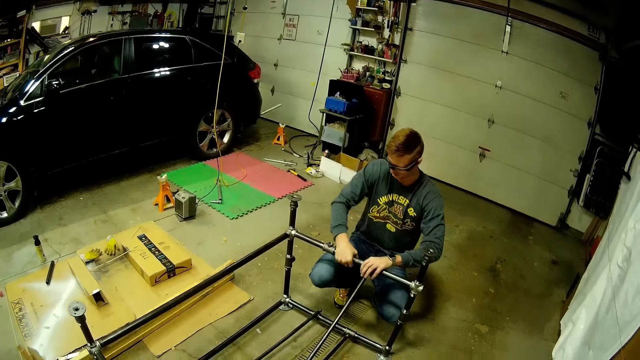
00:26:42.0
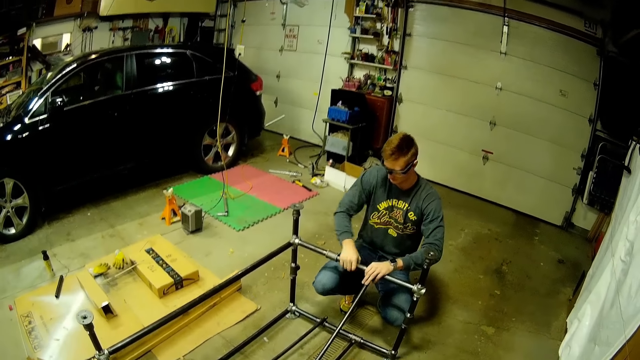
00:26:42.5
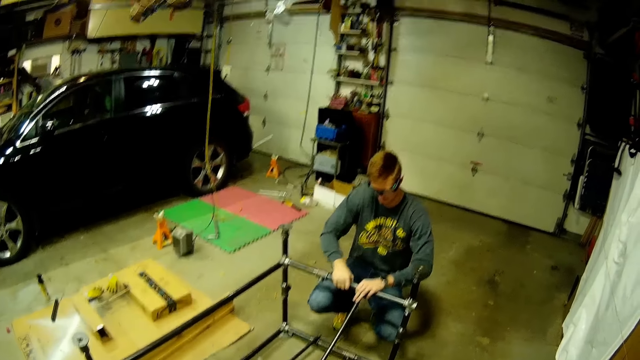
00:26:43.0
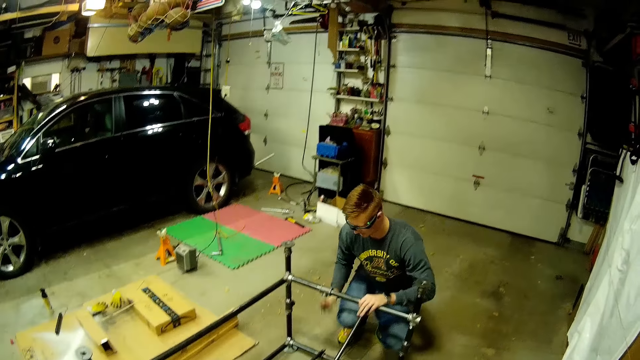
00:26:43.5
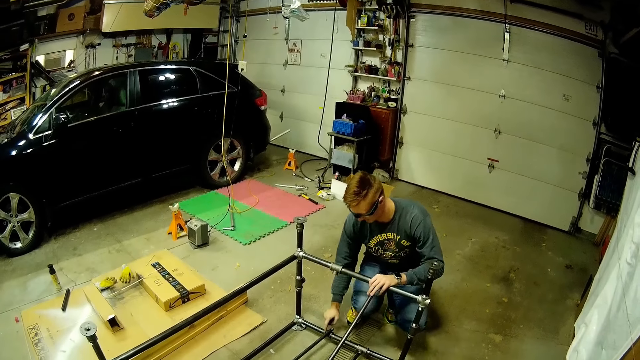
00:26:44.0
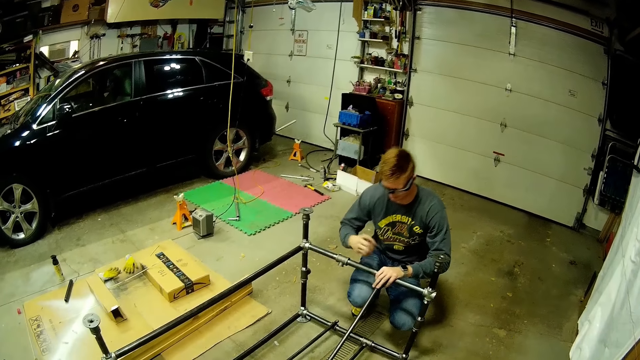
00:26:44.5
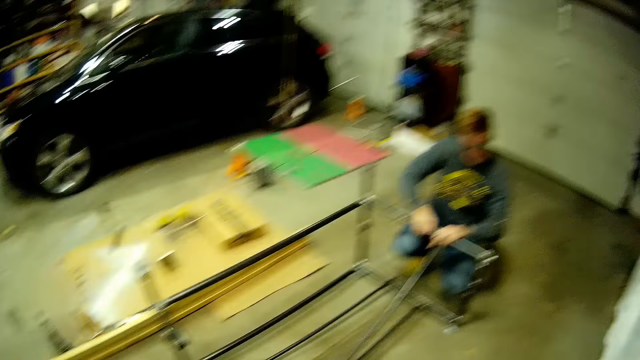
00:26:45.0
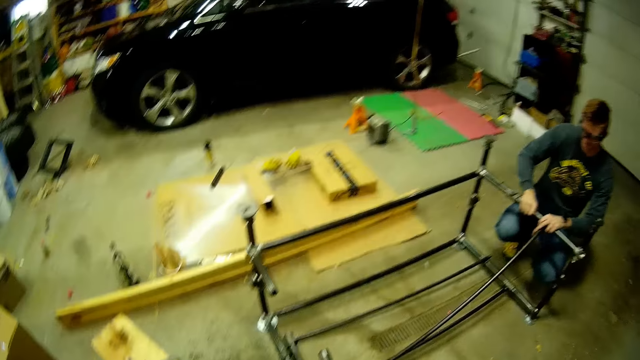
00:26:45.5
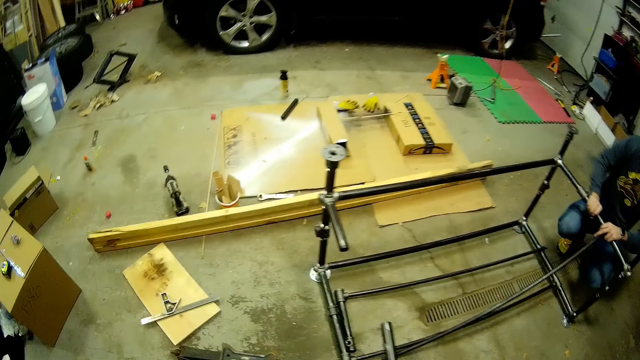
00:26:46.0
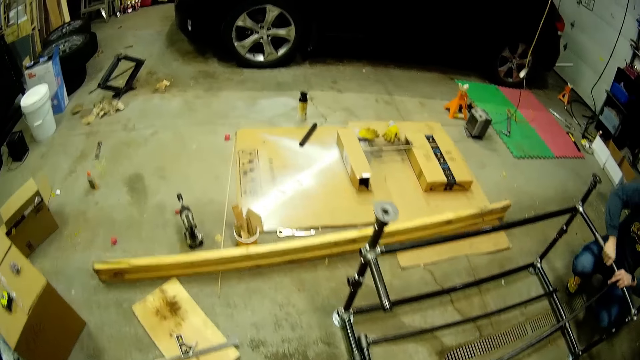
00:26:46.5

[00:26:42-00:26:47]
The camera wearer untightens the metal rack.

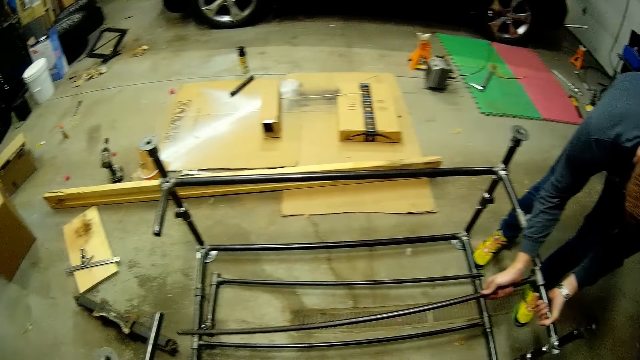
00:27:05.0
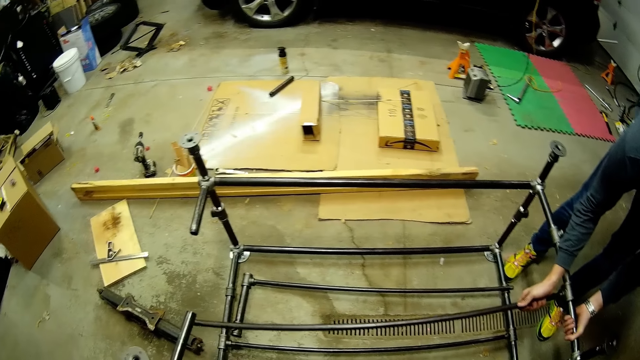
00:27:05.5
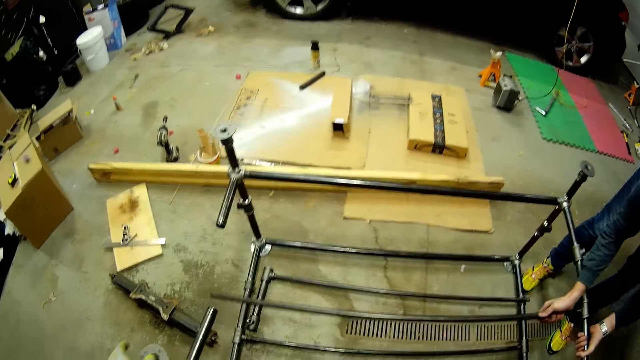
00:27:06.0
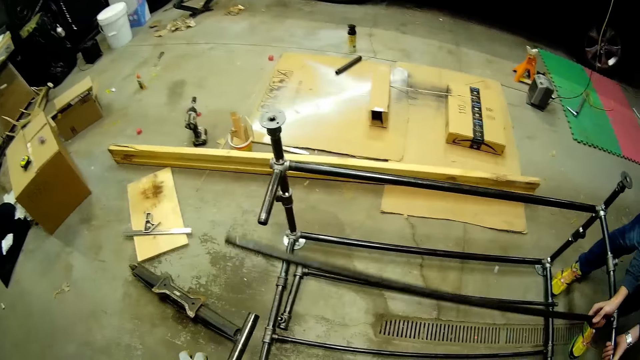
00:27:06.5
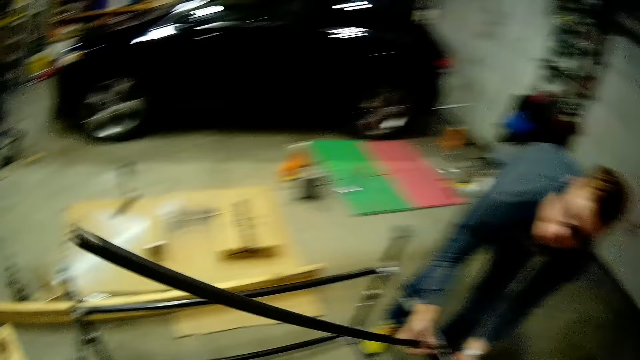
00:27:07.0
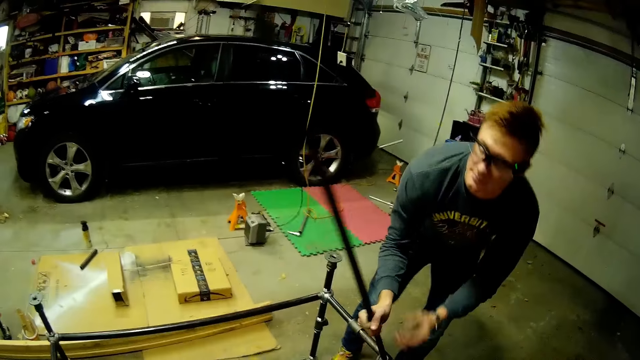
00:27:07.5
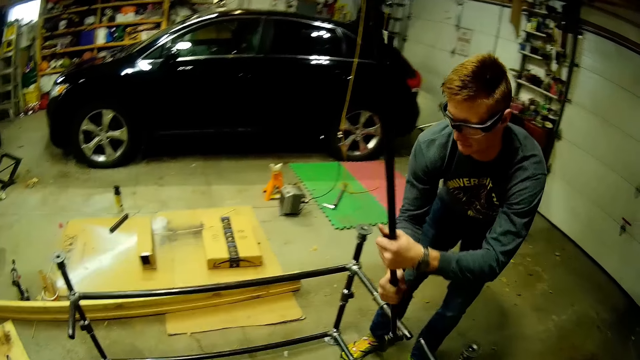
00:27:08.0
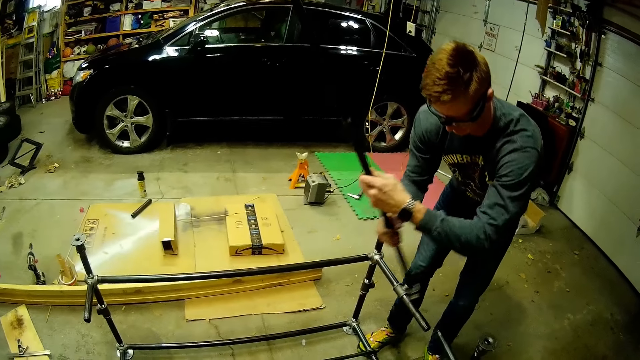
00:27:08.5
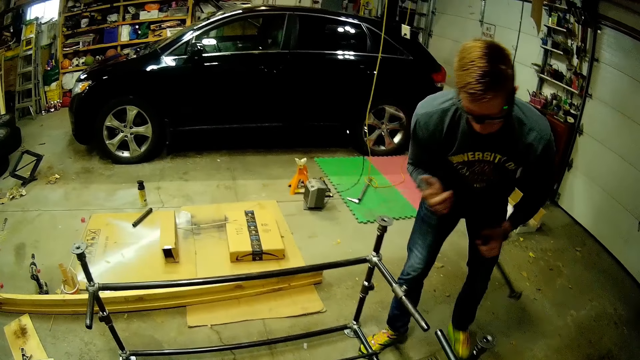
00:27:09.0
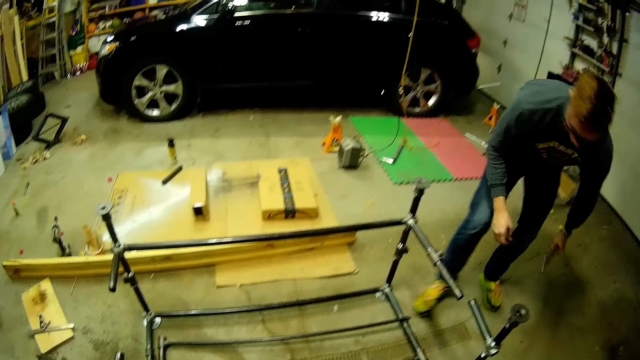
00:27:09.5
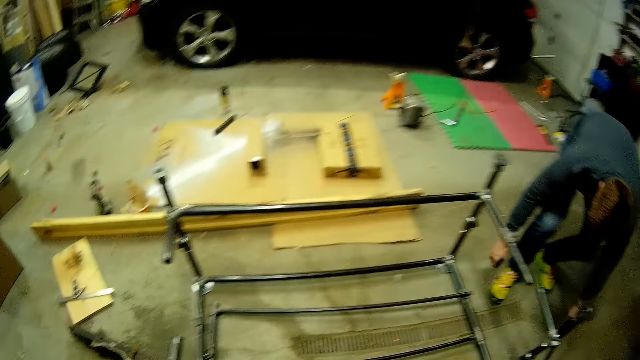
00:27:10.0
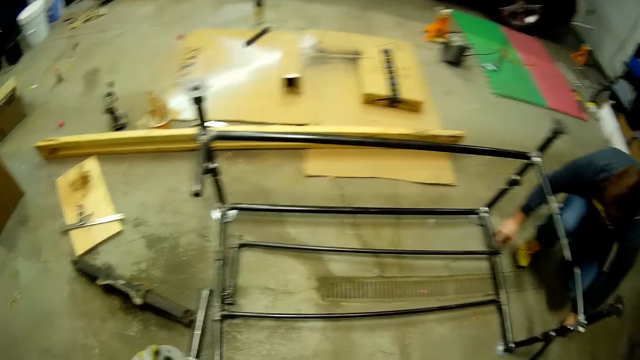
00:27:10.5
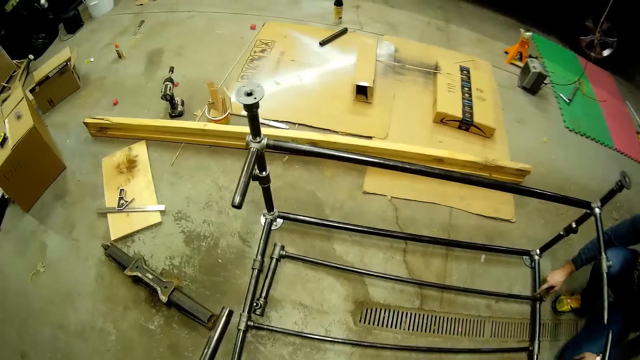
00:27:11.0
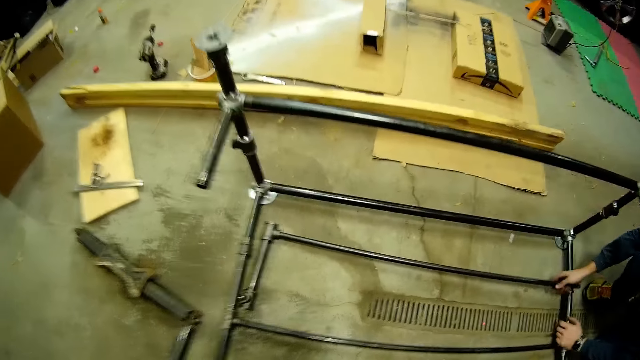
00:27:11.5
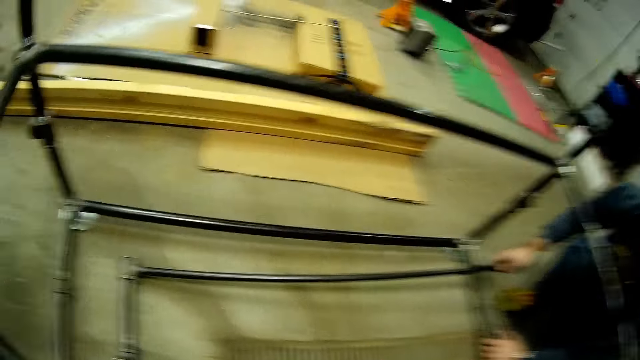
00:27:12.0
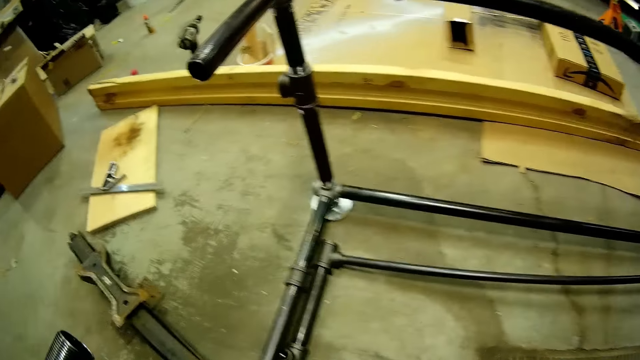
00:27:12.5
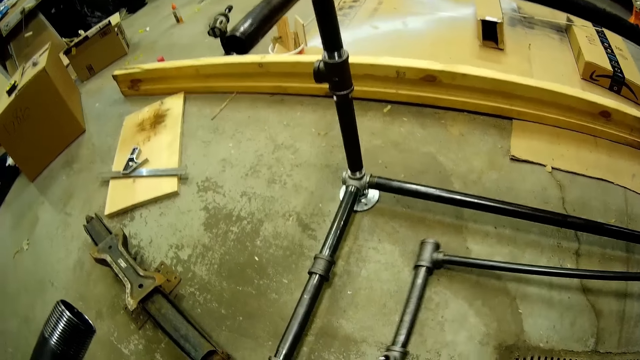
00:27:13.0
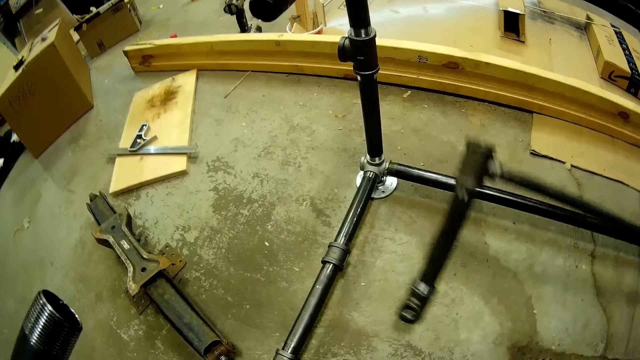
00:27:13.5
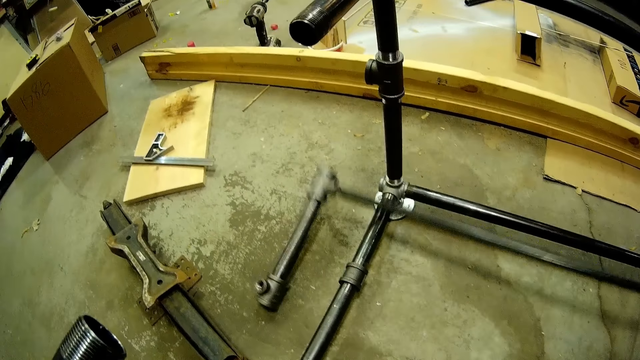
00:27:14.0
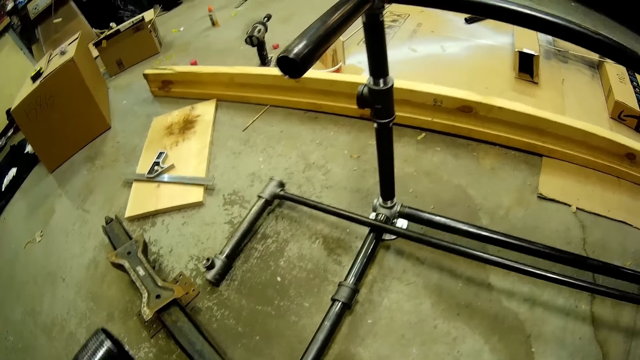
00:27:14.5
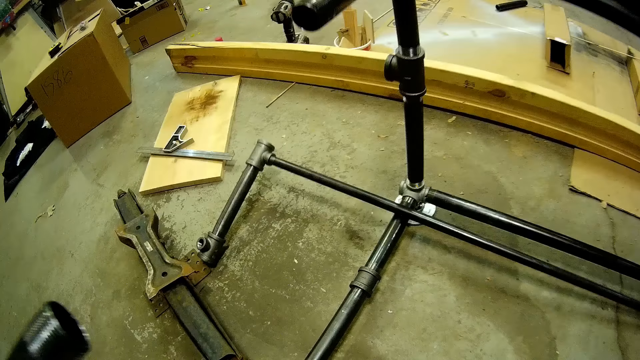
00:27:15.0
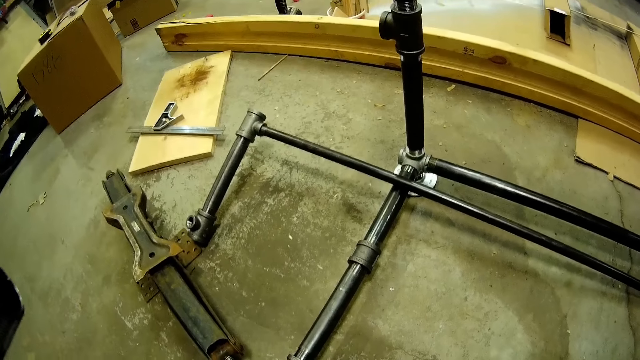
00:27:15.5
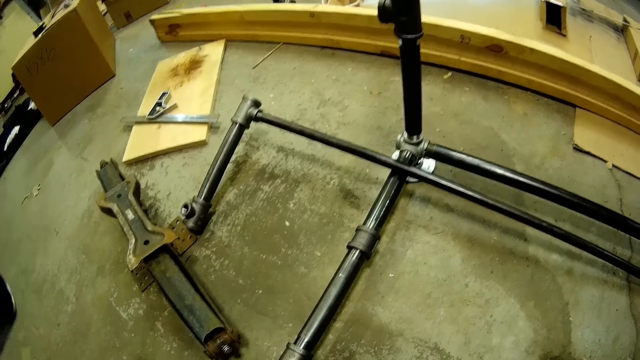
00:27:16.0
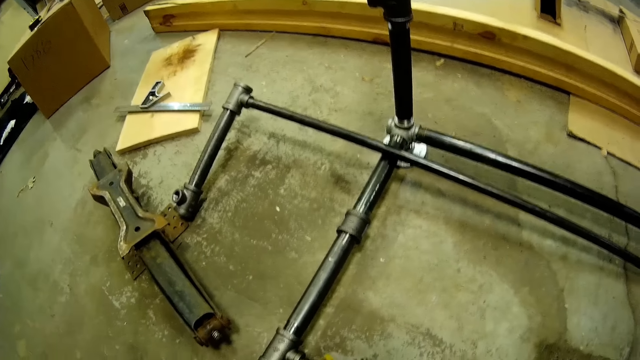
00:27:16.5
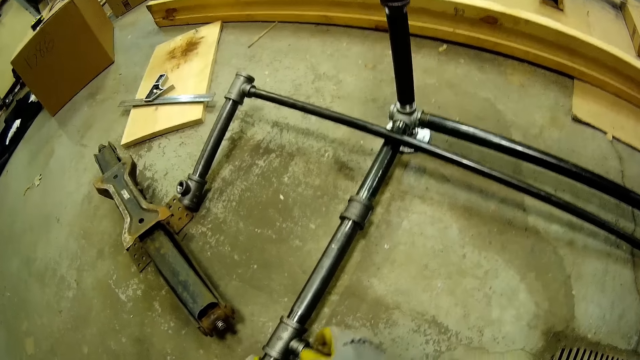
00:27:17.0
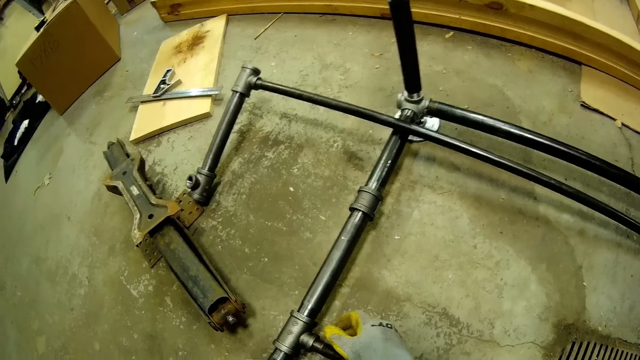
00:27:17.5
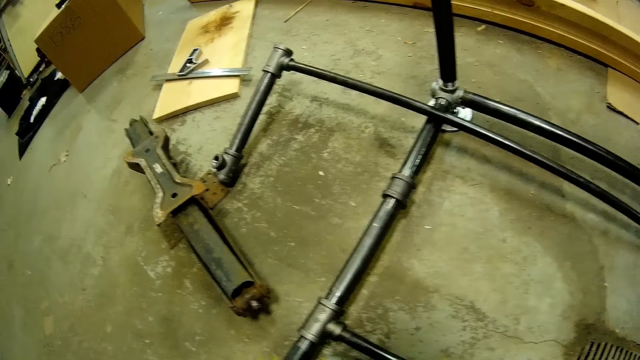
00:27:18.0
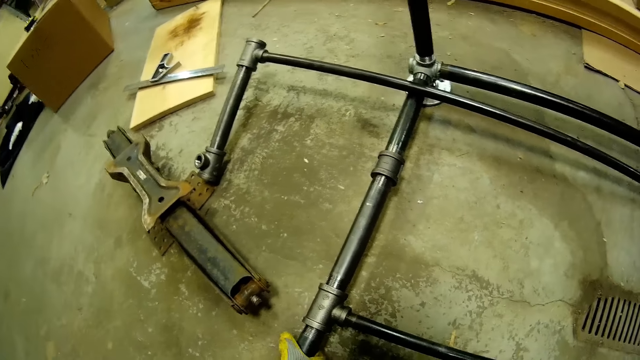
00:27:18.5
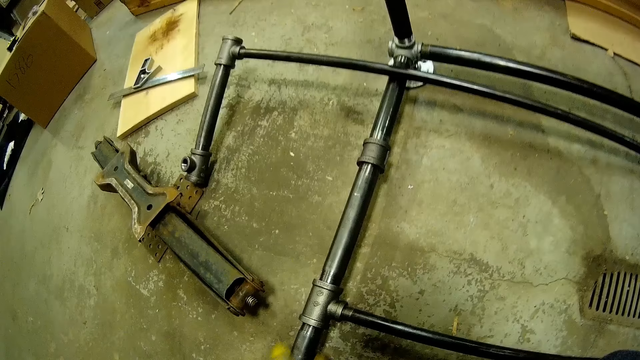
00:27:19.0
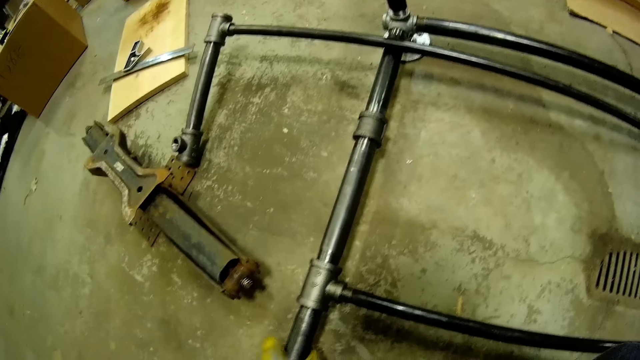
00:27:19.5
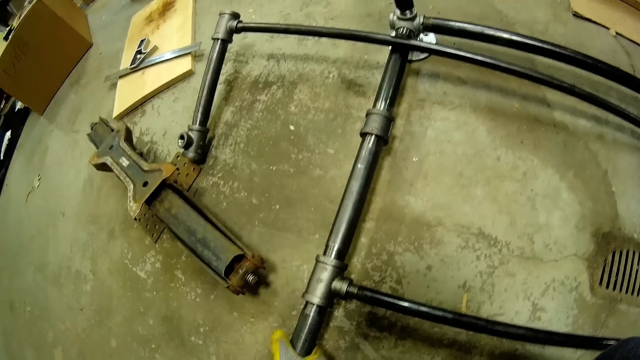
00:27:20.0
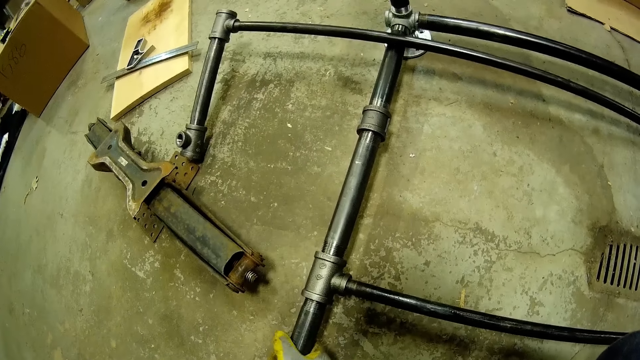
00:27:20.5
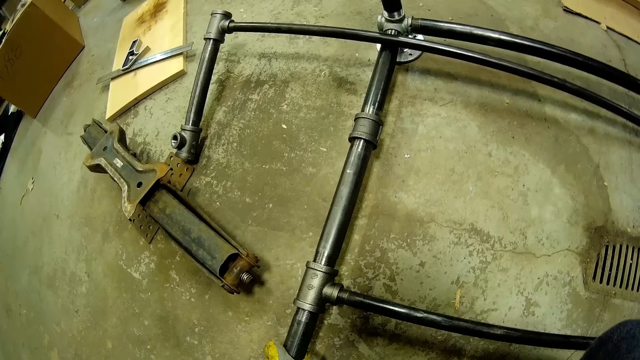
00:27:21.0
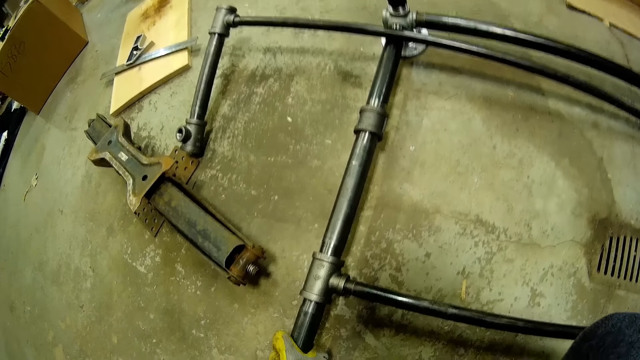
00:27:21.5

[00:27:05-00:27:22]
The camera wearer holds the metal rod. They put the metal rod down. They pull the metal rod. They unfasten the metal tube.
